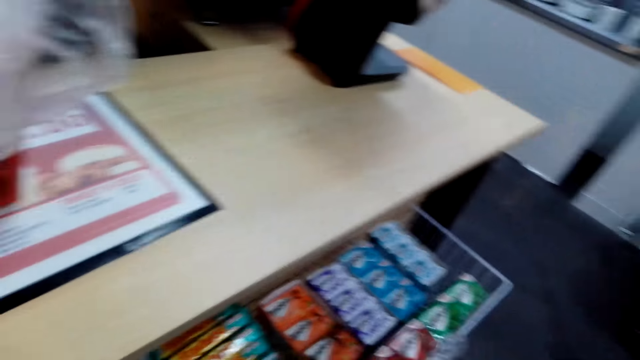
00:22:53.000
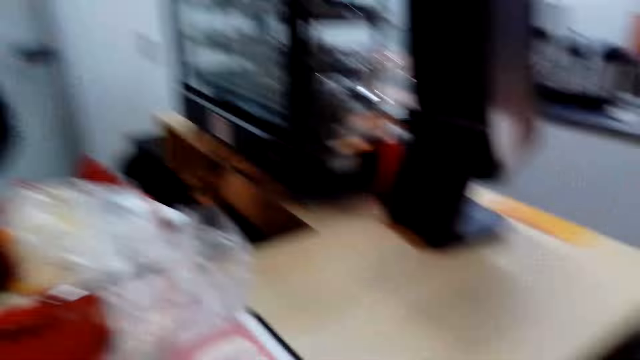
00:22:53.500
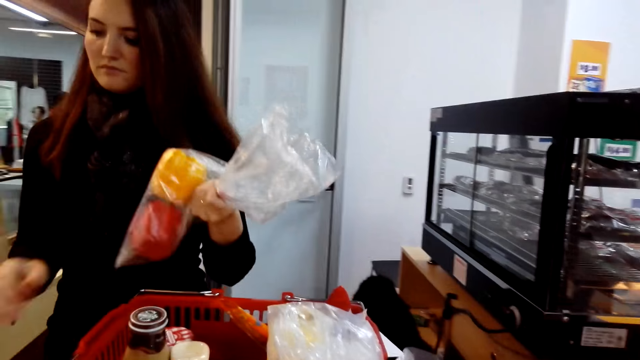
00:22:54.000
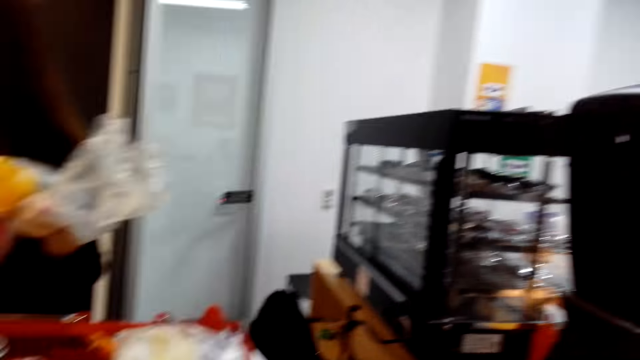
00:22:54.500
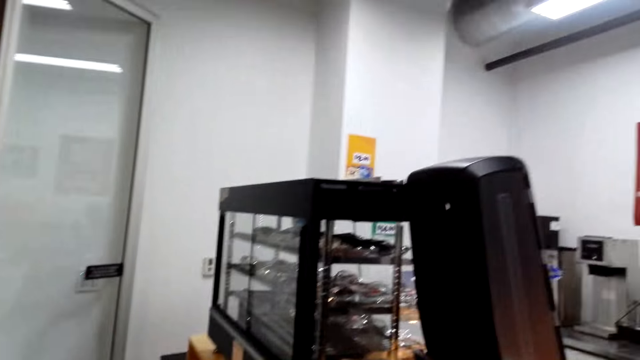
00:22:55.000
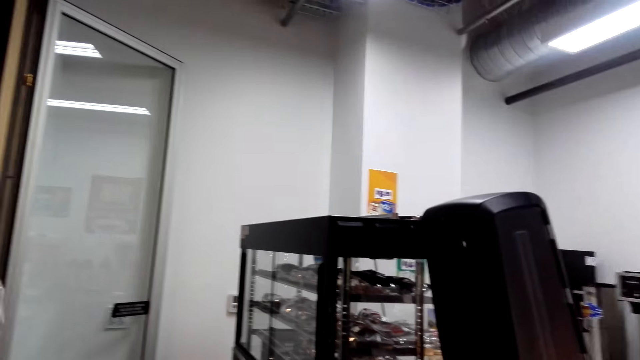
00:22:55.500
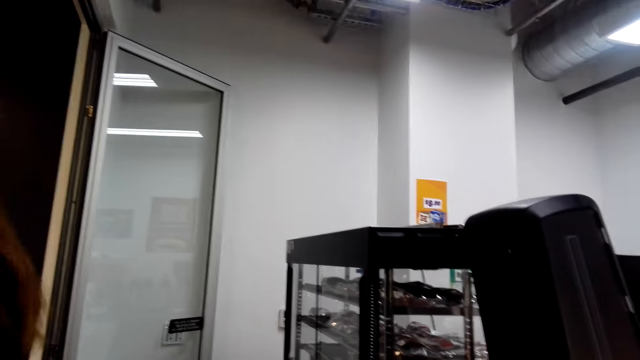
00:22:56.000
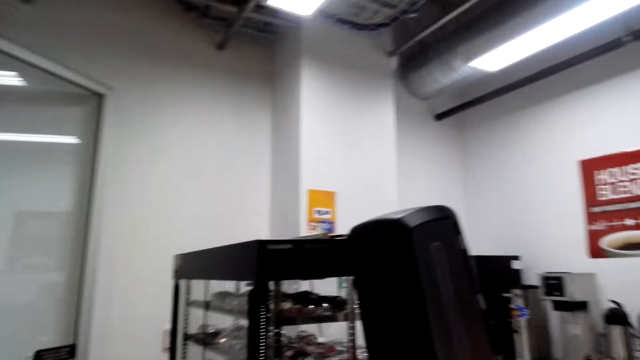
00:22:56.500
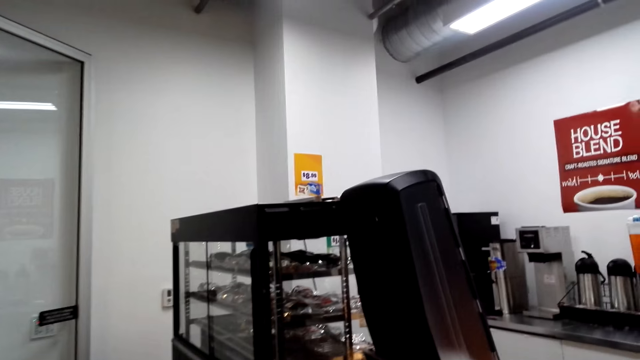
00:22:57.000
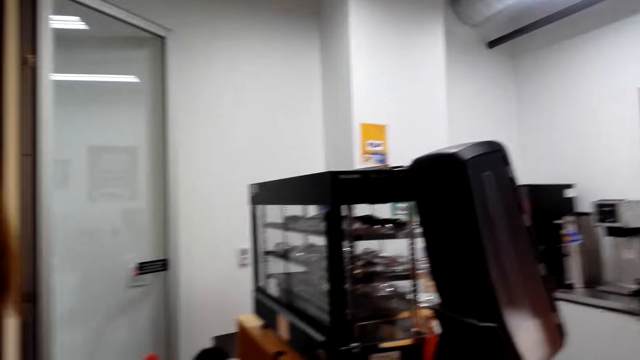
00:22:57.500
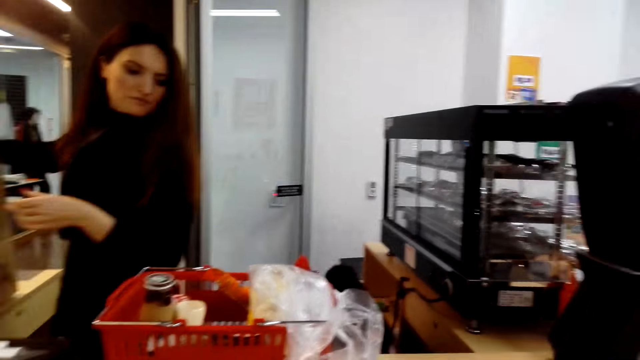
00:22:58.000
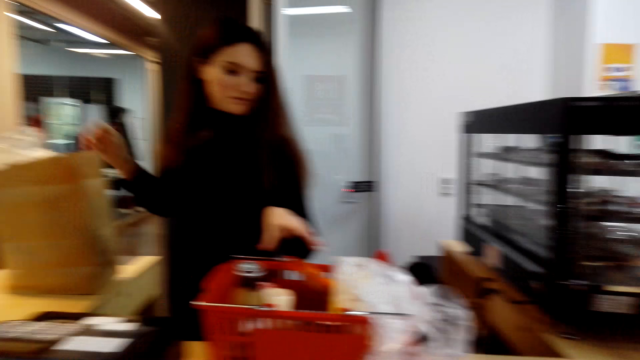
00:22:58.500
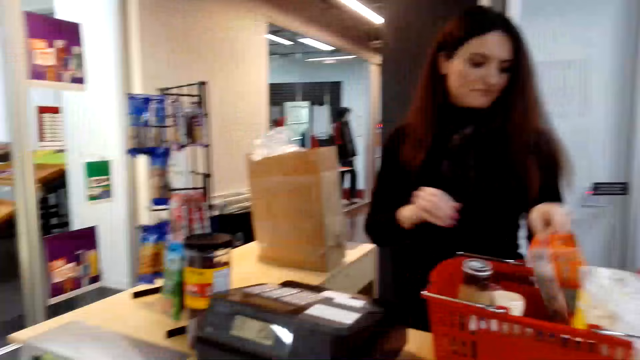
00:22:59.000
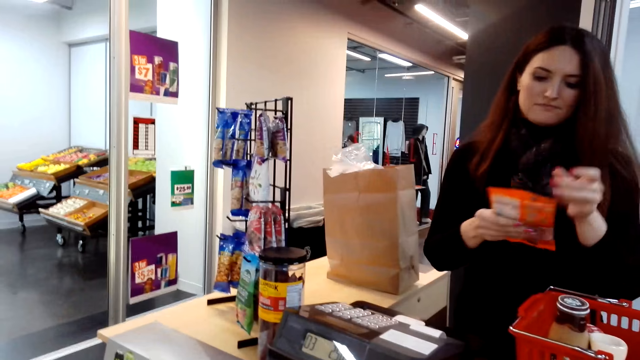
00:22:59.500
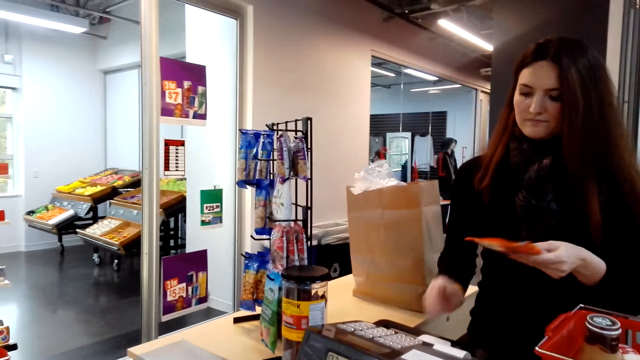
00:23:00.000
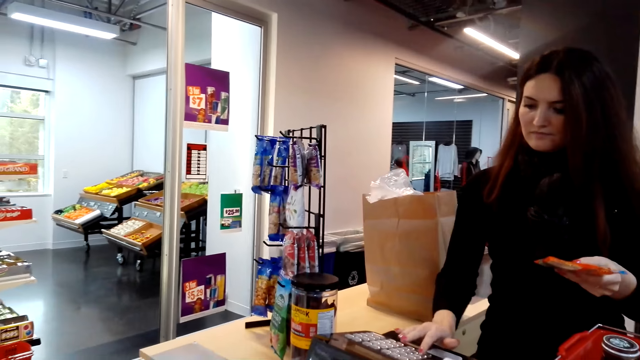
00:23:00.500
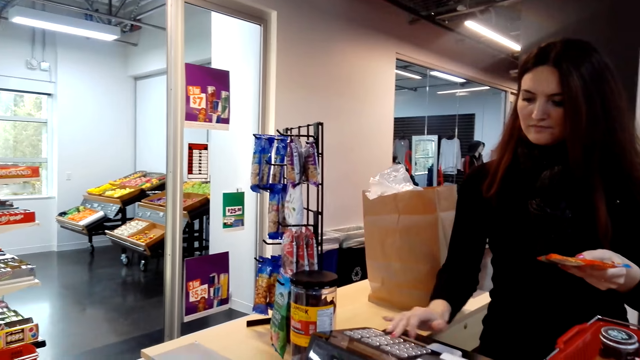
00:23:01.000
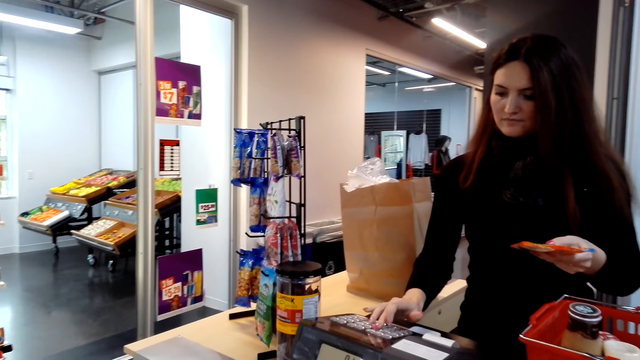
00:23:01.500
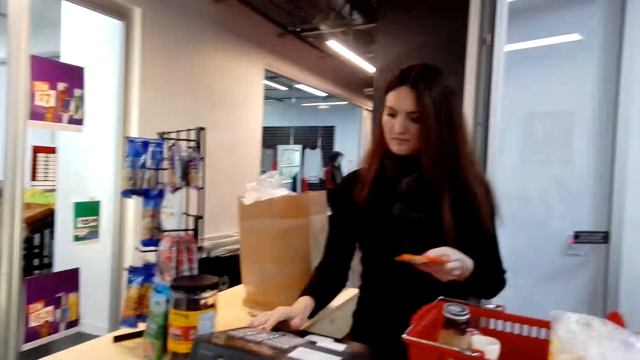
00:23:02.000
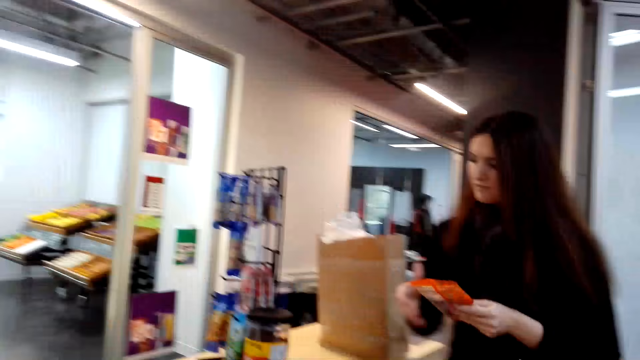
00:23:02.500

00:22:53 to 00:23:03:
The cashier picks up a bag of fruits from the basket. The cashier holds a plastic bag. The camera wearer looks aside. The cashier picks up a packet of candy from the shopping basket and presses the cash register.

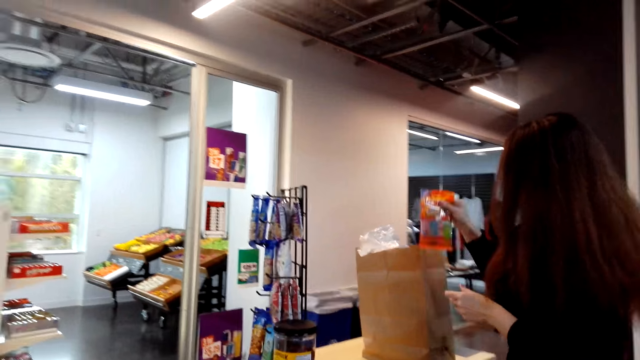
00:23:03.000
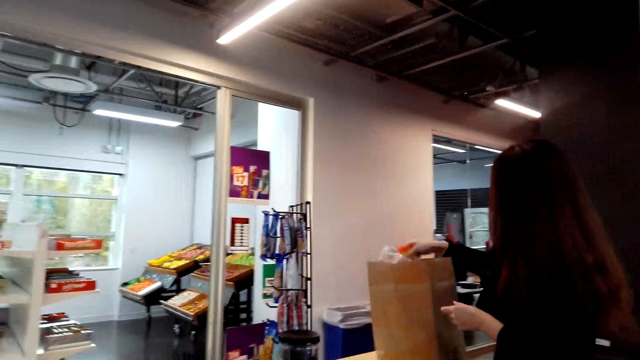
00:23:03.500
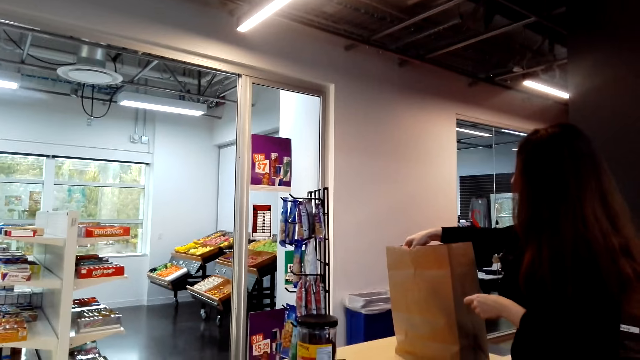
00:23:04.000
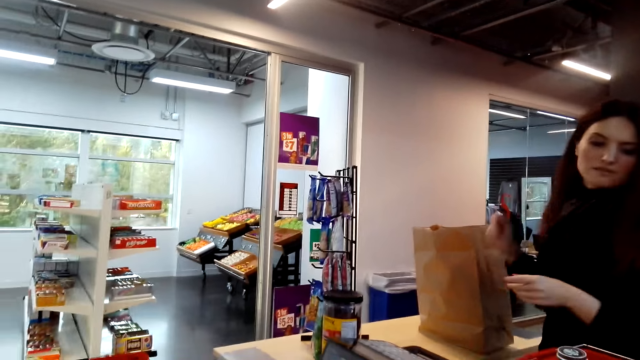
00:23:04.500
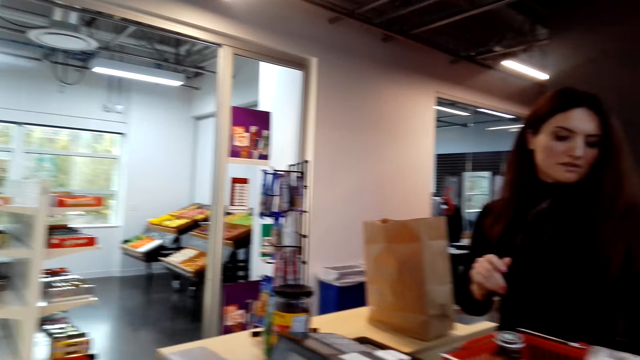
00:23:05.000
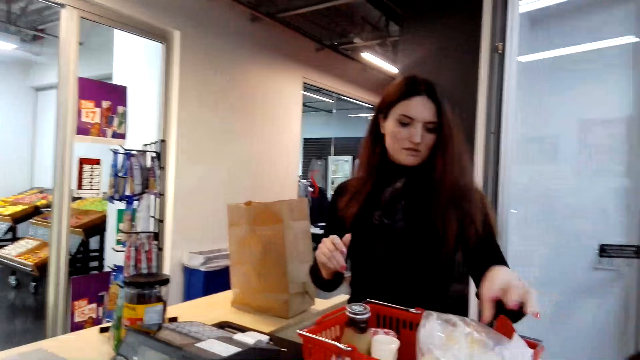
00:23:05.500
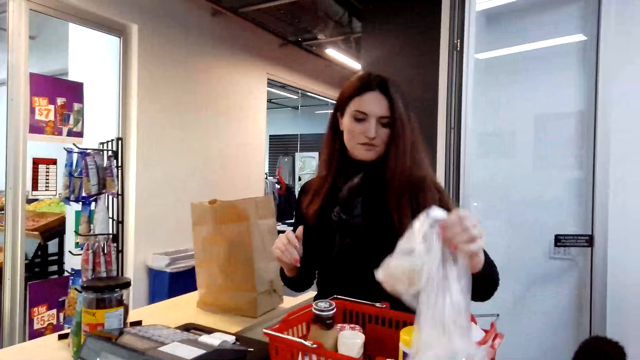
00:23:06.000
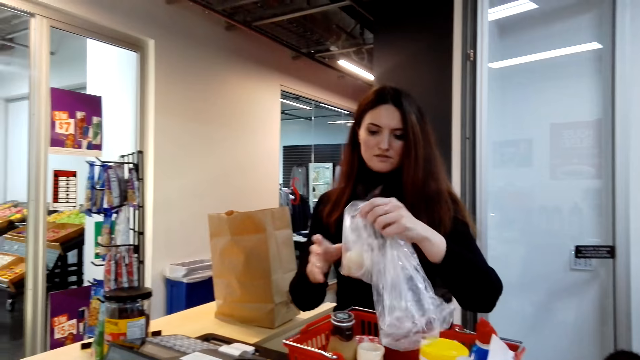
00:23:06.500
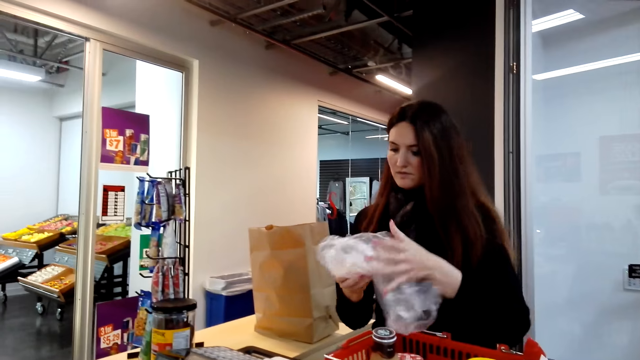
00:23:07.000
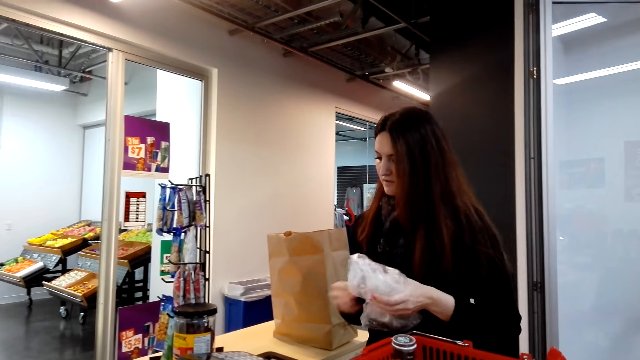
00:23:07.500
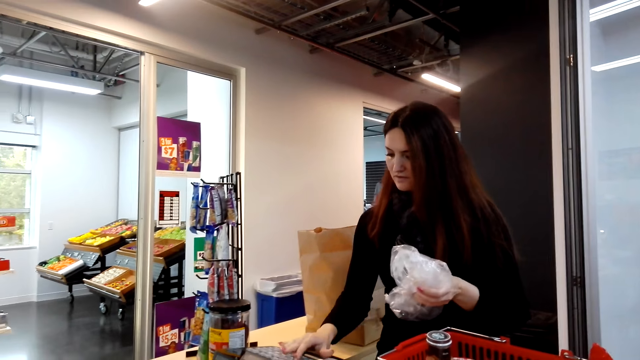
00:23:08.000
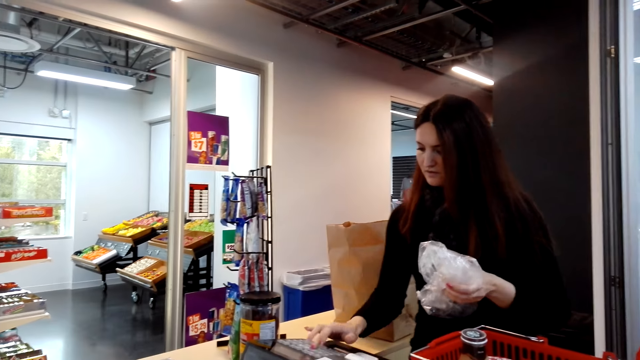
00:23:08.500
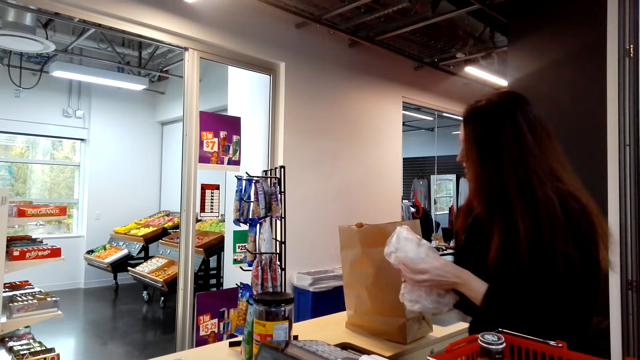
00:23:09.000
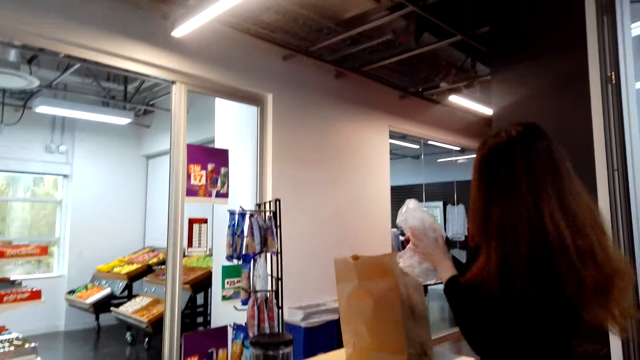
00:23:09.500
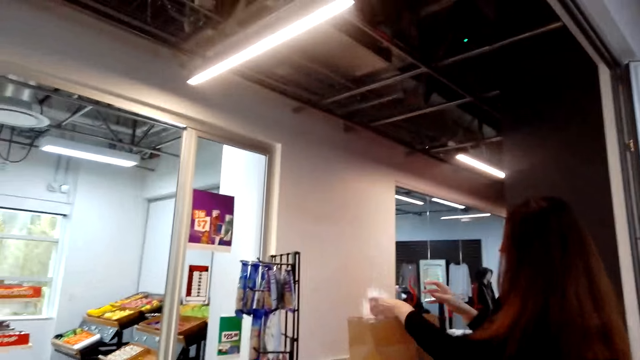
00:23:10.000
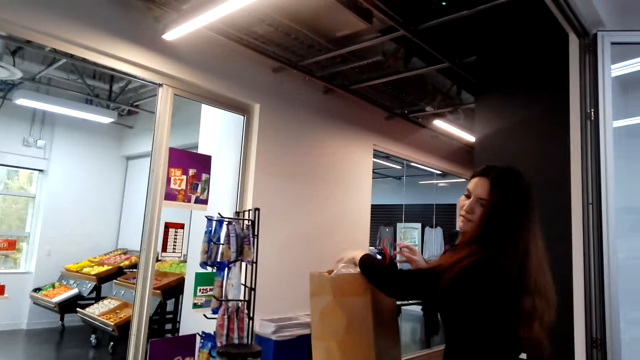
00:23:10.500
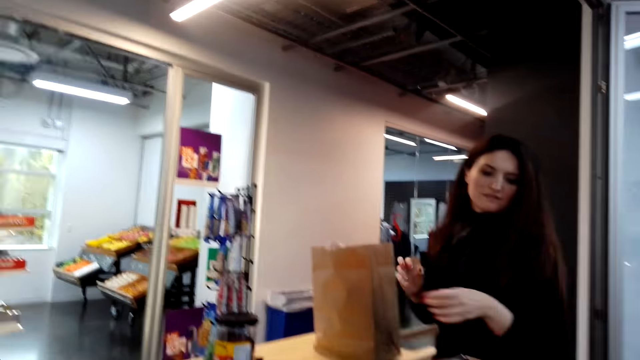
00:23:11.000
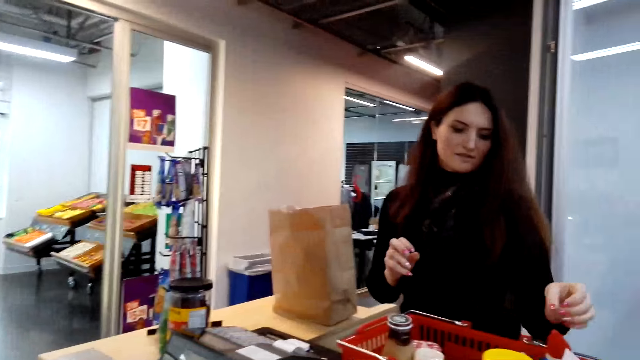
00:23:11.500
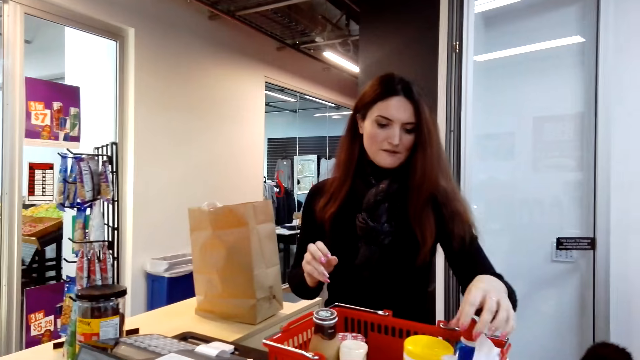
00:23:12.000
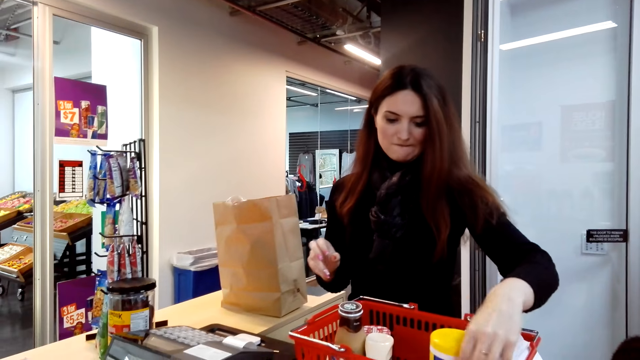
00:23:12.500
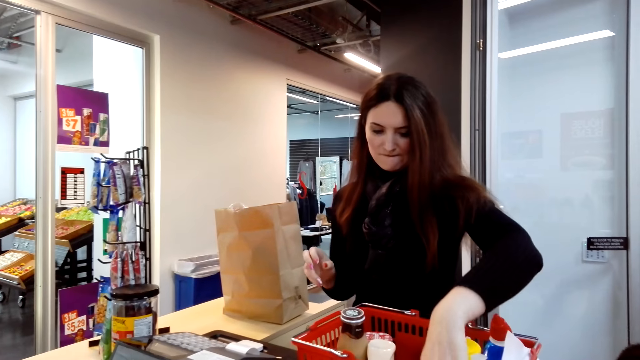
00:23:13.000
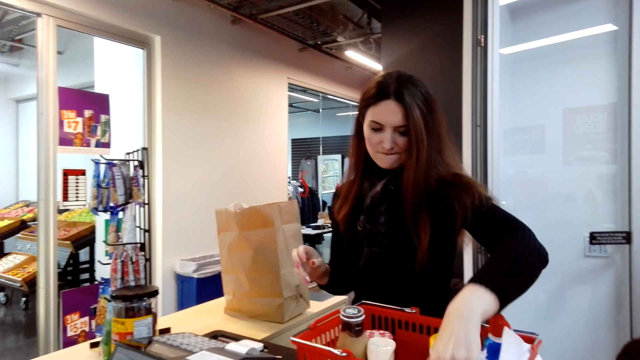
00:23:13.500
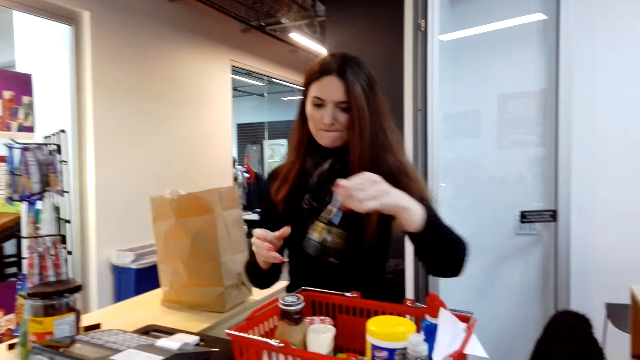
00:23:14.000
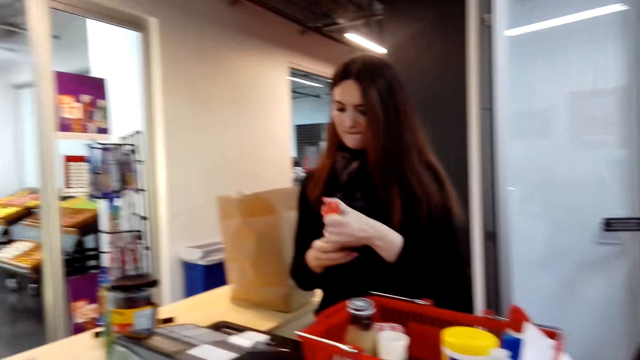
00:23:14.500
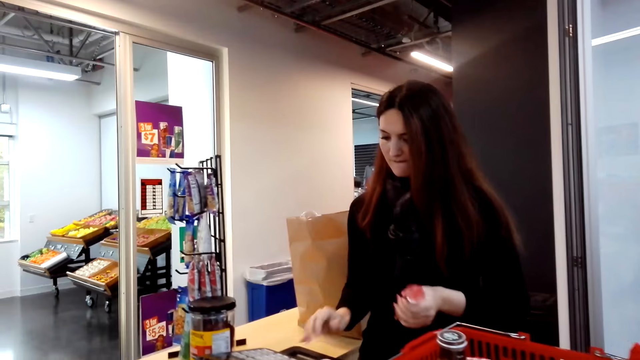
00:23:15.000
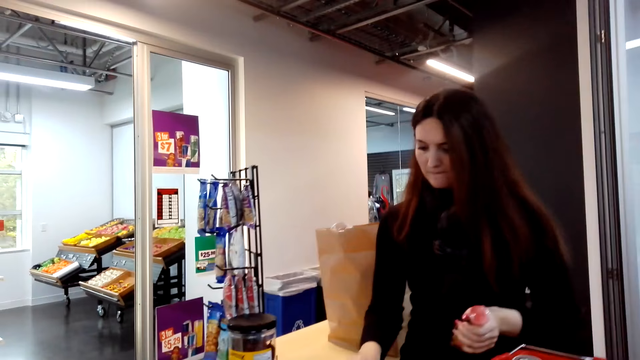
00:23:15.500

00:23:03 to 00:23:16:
The cashier puts the candy into the shopping bag. The cashier picks up a bag of fruits from the shopping basket and presses the cash register. The cashier puts the bag of fruit into the shopping bag. The cashier picks up a bottle of sauce from the basket.
